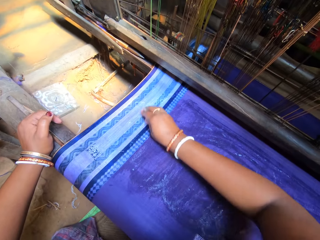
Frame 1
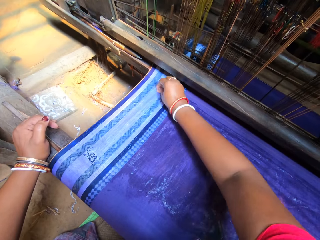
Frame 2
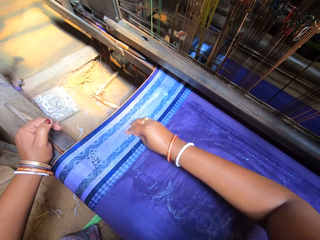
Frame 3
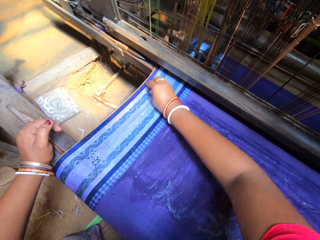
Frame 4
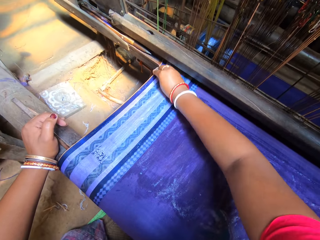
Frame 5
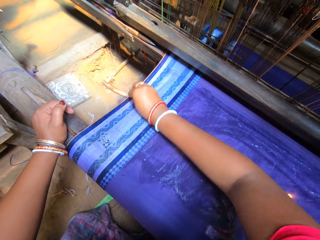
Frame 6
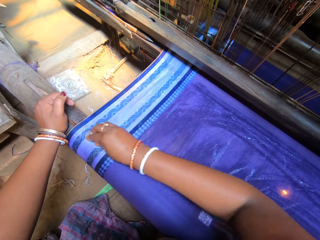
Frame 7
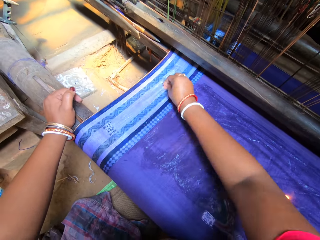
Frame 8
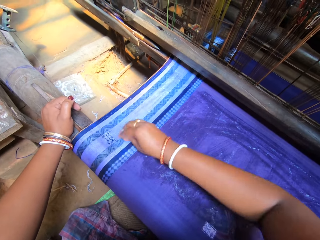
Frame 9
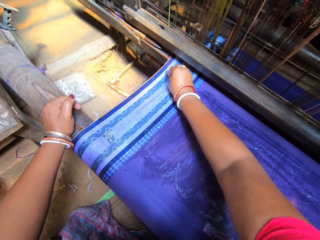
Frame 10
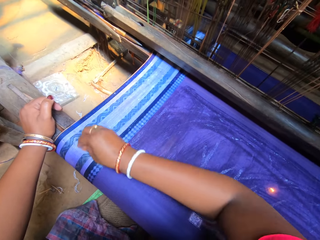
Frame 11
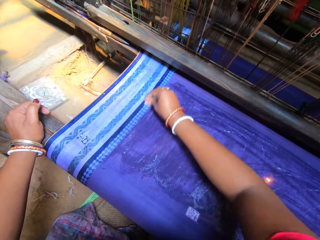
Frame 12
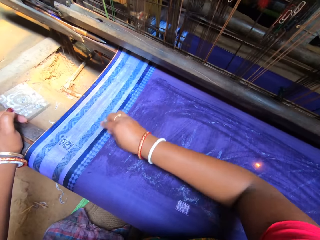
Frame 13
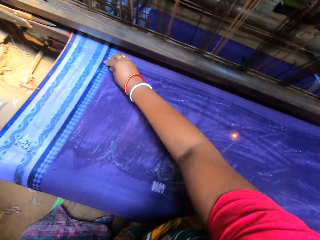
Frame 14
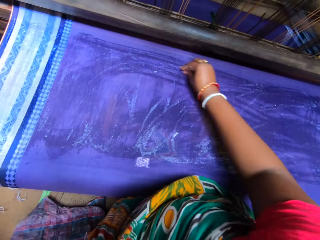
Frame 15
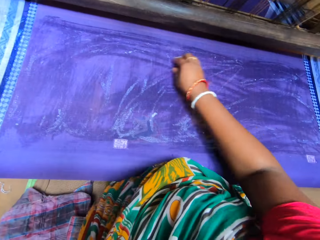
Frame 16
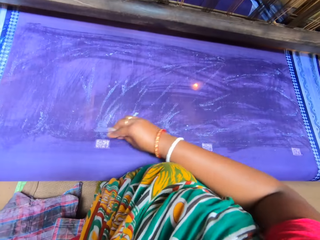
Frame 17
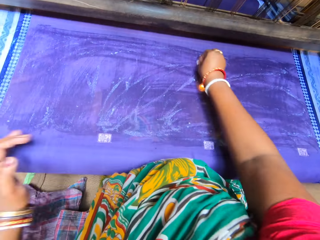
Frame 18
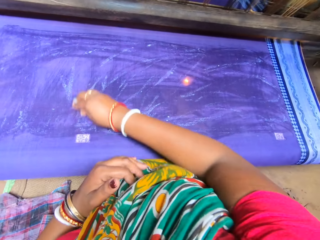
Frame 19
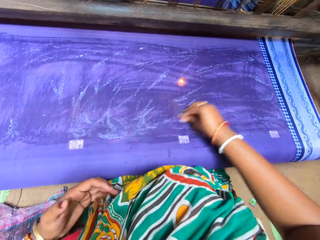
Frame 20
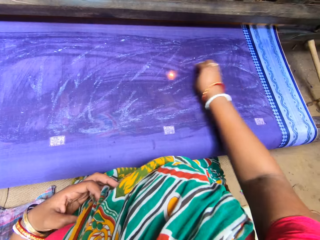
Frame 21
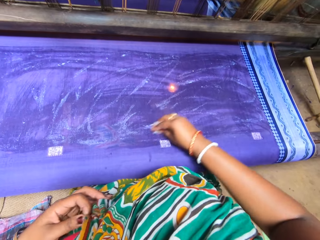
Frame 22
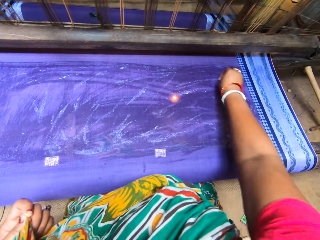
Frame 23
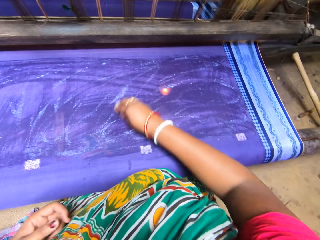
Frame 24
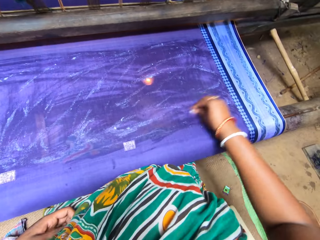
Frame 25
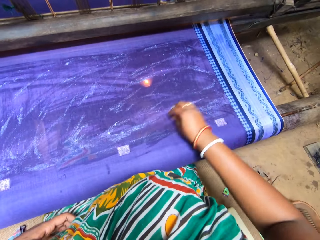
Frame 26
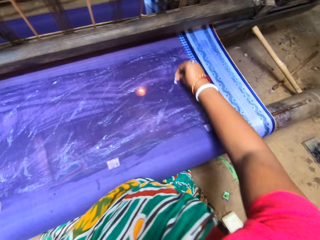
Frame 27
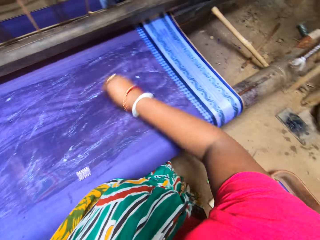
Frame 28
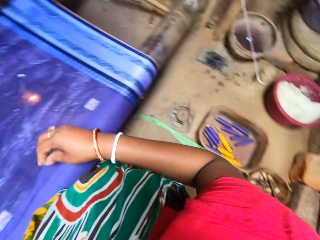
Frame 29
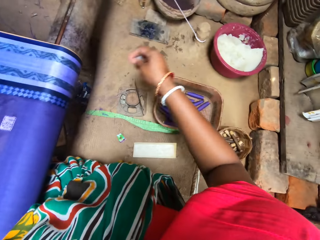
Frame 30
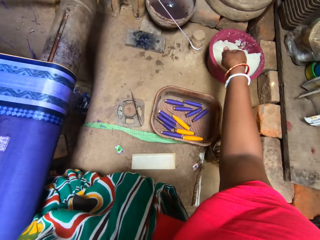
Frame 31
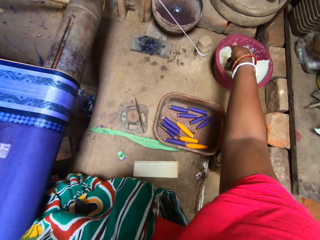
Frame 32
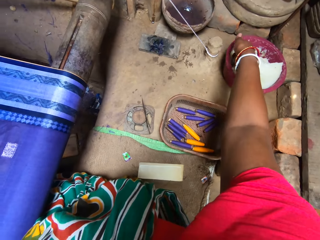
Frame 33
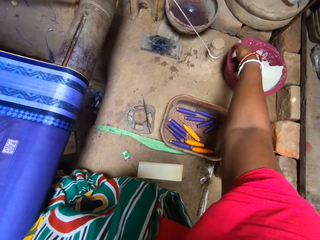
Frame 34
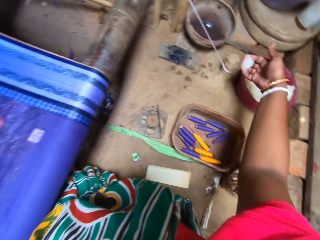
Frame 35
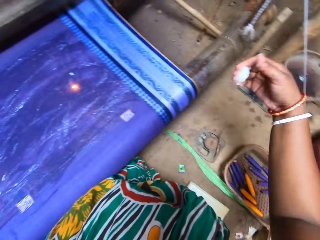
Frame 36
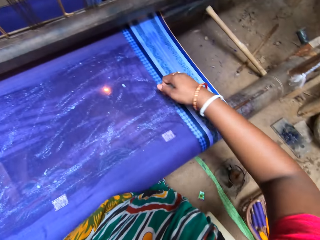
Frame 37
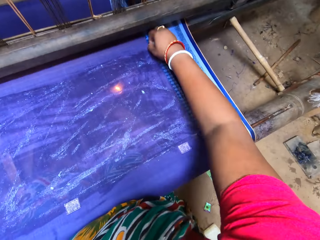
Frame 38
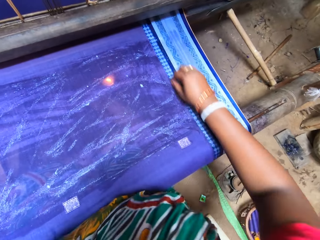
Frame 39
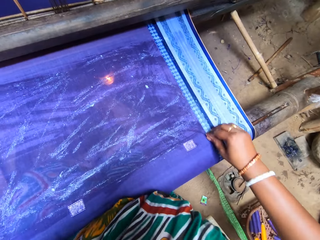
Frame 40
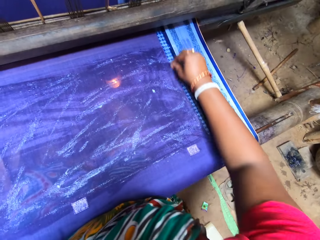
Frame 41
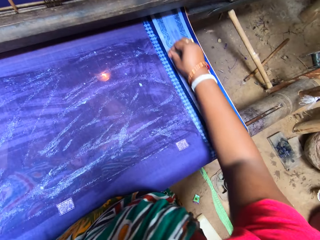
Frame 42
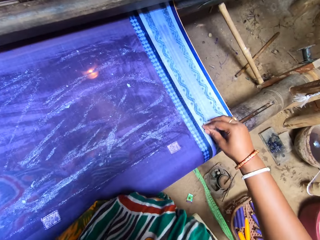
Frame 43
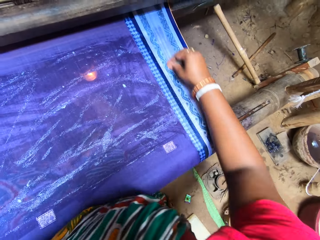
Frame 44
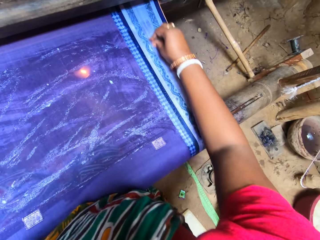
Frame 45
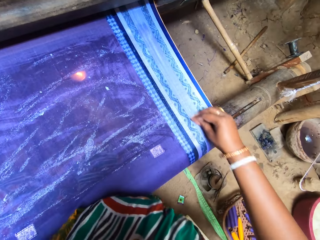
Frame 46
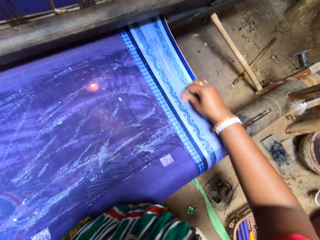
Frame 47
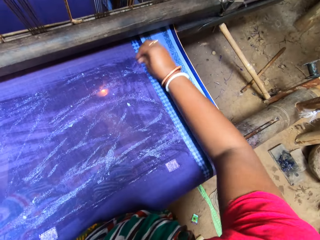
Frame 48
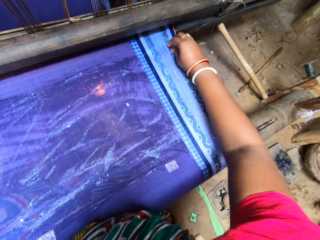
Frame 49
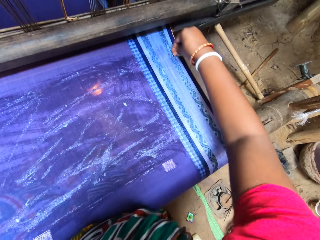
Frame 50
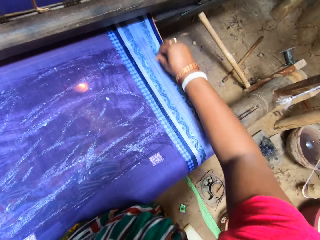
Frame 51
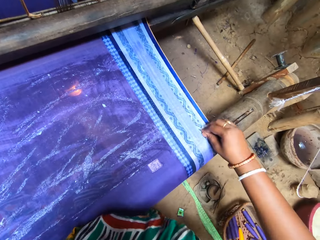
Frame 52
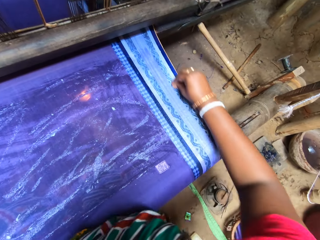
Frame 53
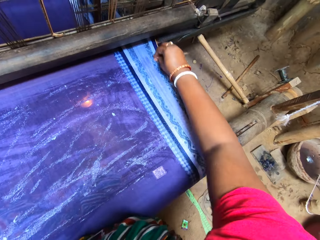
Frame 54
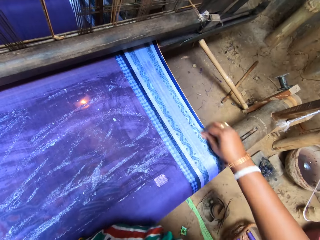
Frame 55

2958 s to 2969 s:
The camera wearer moves the left hand. She adjusts her clothes with her left hand. She scoops starch from the bowl with her right hand. She rubs the starch on the fabric with her right hand.

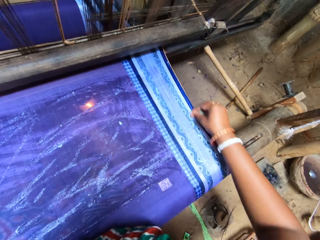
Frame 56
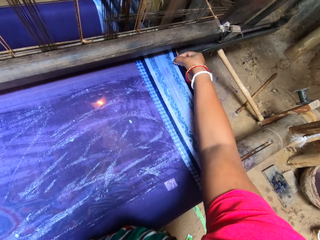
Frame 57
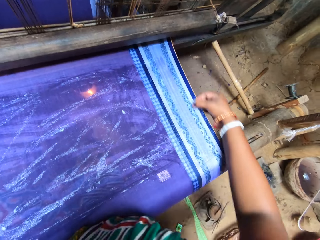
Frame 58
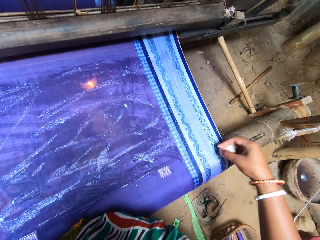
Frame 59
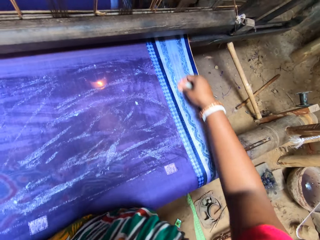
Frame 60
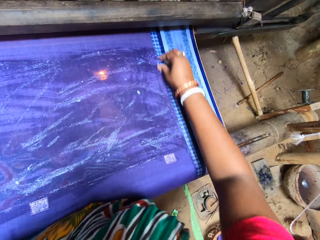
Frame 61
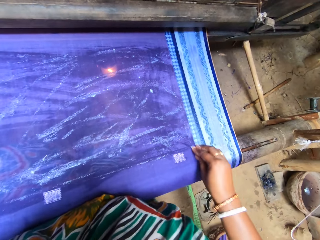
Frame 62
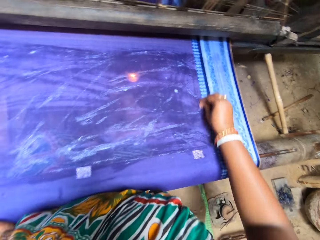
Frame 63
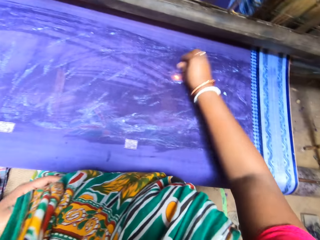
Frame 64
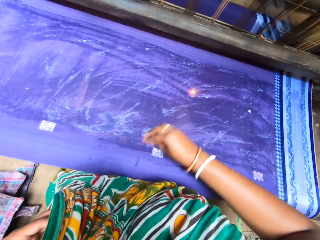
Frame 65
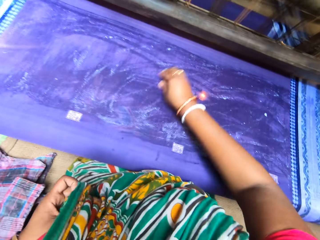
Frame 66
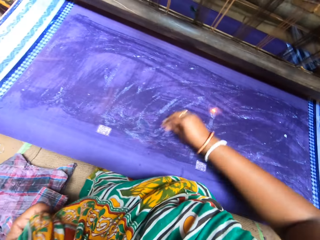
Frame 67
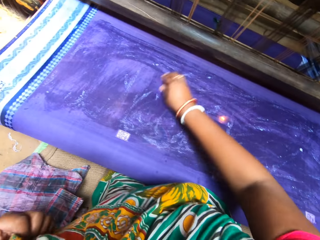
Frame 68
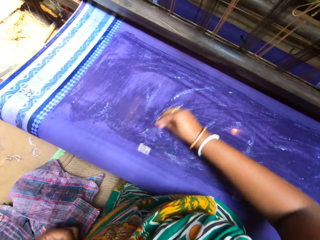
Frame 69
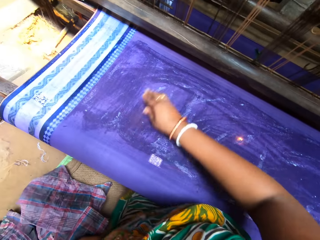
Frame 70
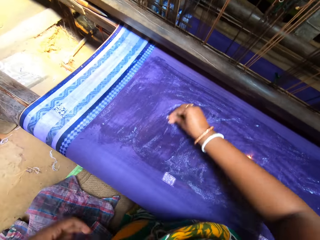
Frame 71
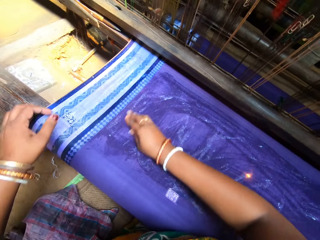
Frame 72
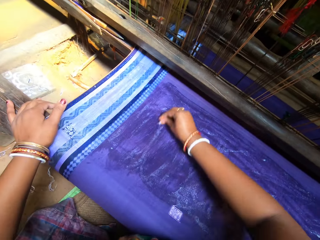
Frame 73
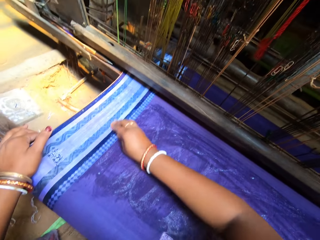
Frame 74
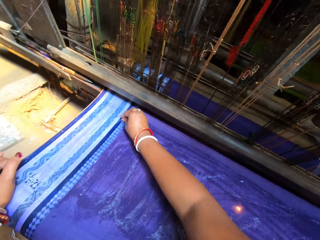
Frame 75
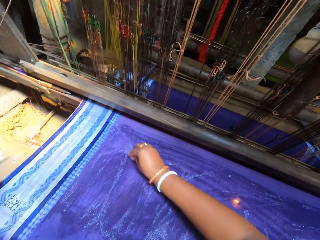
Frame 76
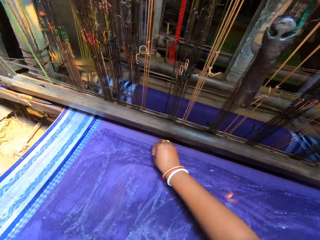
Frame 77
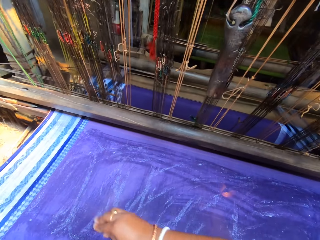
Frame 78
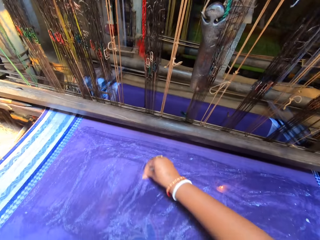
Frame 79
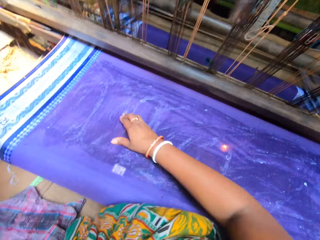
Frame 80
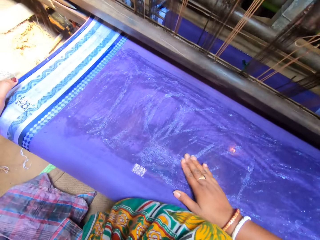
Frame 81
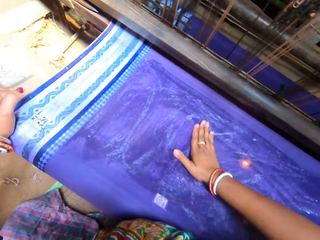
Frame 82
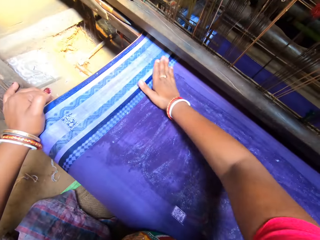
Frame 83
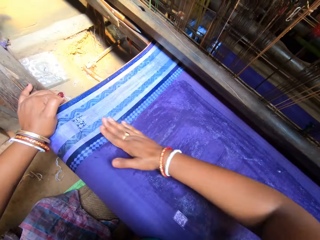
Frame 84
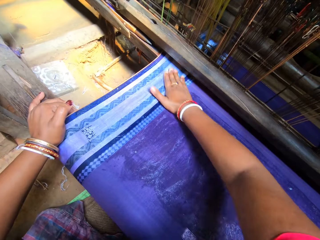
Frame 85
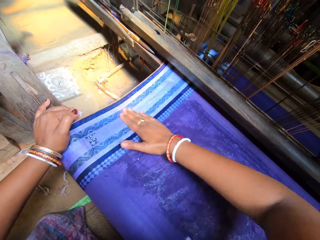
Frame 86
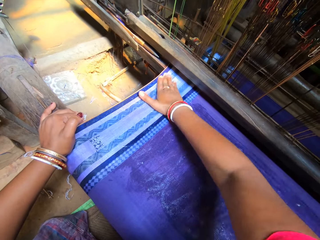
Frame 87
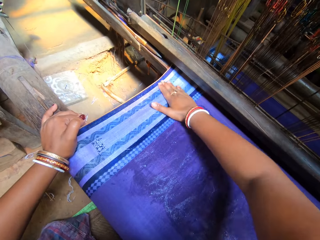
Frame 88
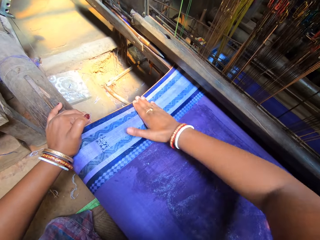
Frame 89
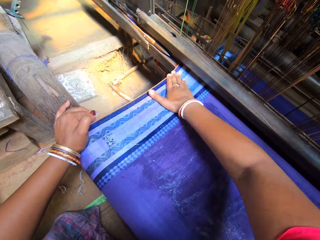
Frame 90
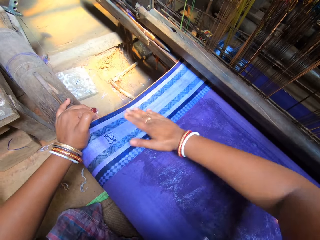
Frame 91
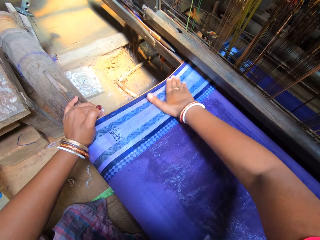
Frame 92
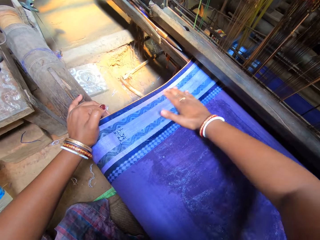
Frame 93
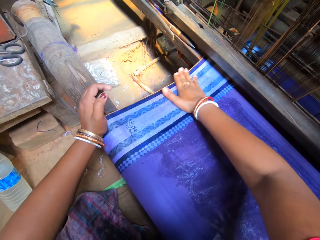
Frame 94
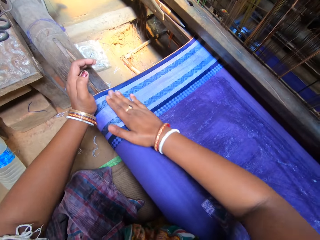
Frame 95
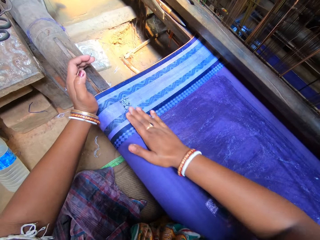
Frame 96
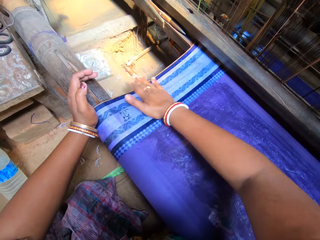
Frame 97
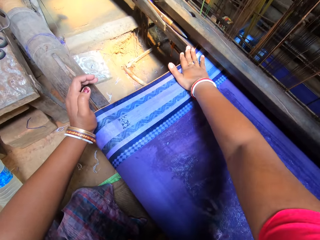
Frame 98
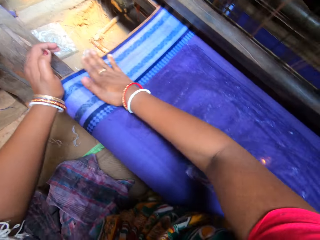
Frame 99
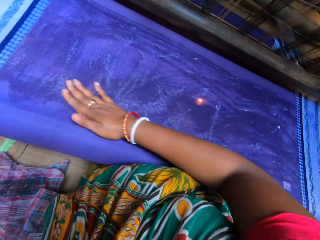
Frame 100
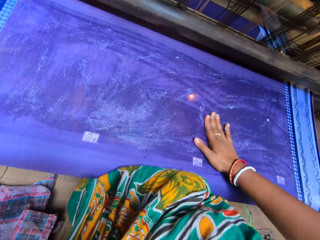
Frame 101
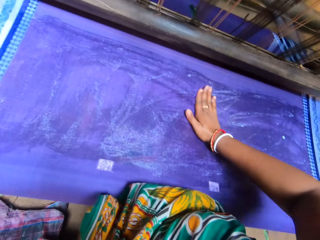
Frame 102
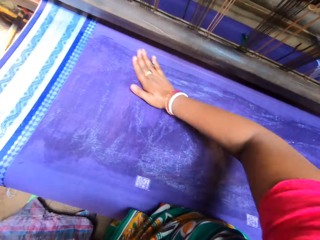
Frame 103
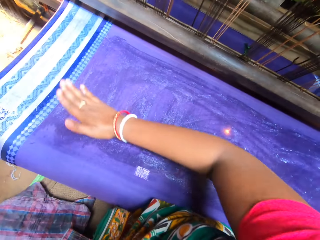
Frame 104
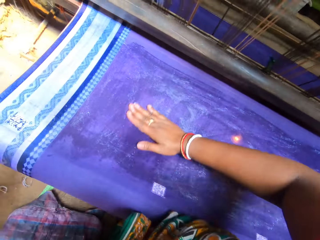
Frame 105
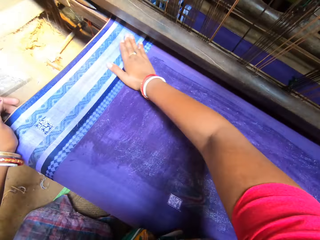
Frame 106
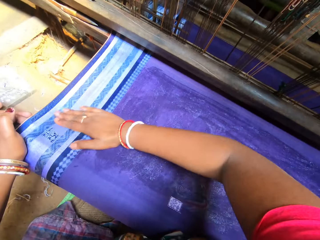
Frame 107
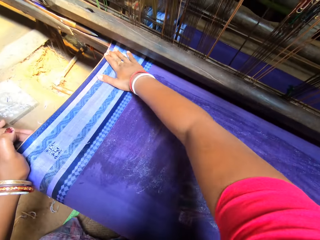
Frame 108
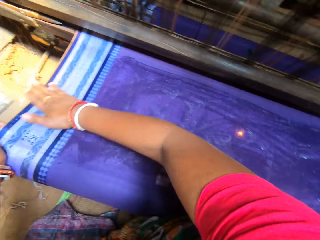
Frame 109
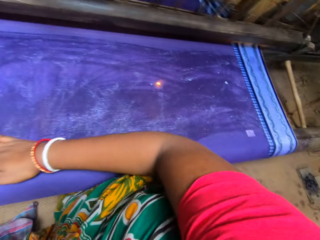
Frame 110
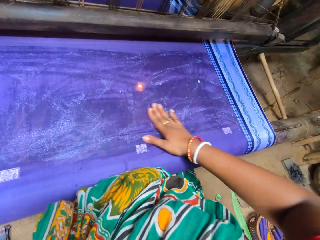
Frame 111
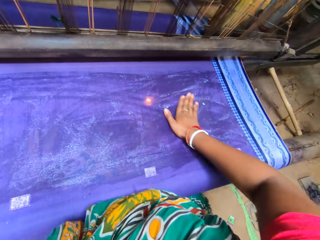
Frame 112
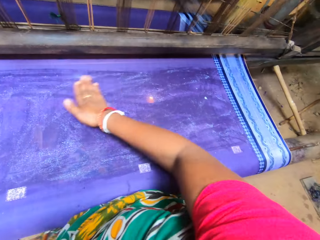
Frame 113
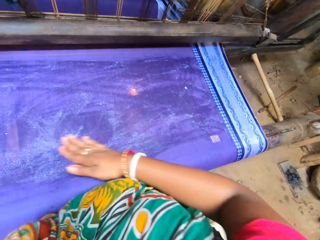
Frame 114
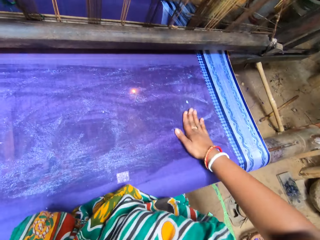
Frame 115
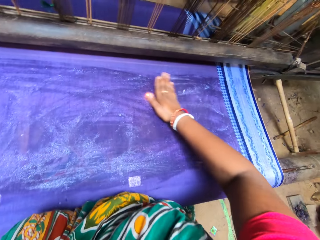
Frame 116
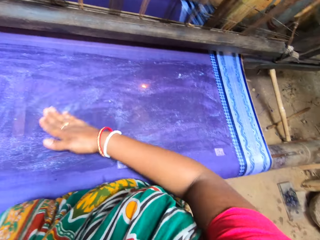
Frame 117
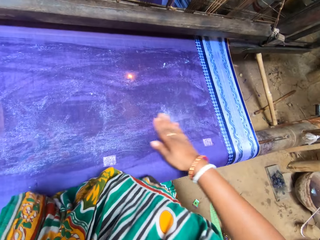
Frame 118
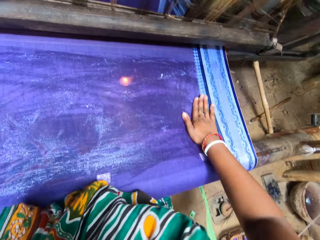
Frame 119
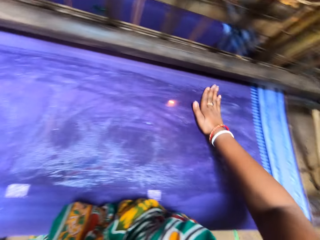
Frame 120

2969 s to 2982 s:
The camera wearer pulls her cloth. She places her left hand on the loom machine. She holds the cloth.
